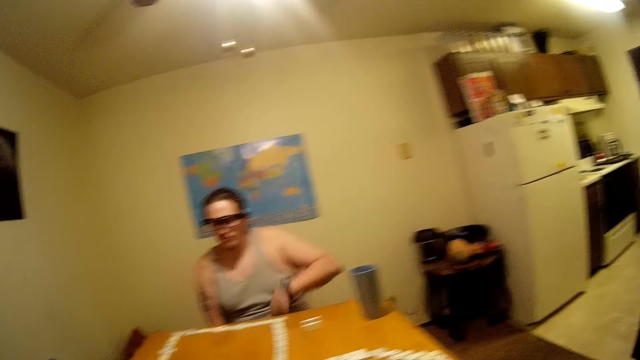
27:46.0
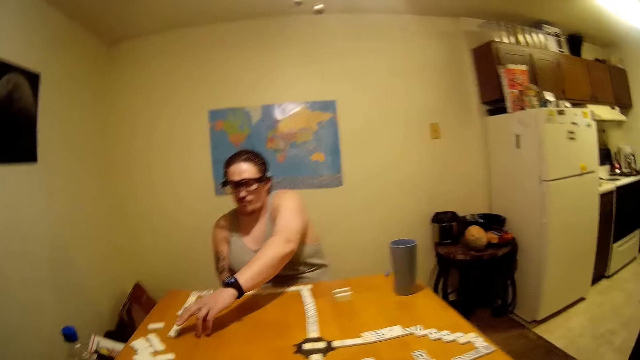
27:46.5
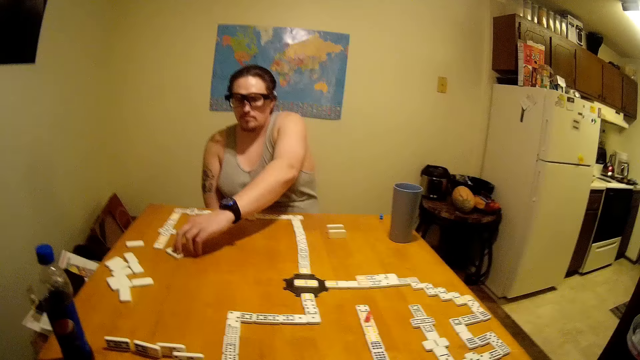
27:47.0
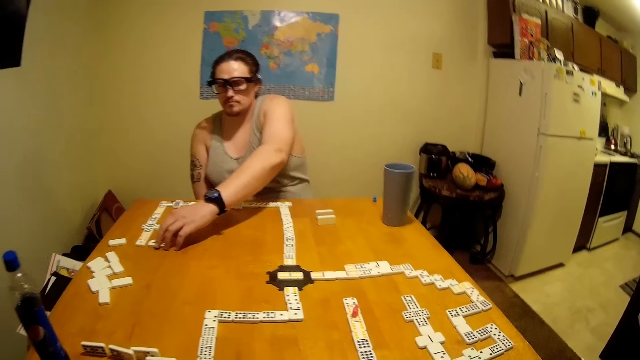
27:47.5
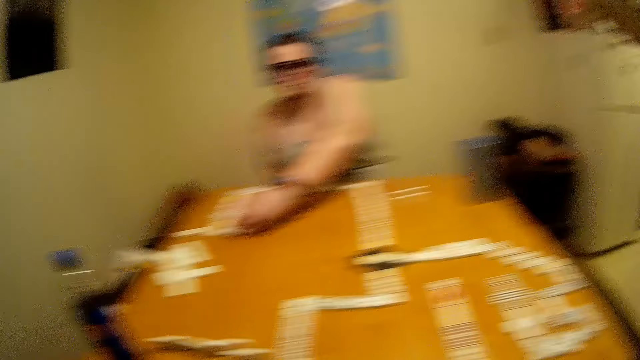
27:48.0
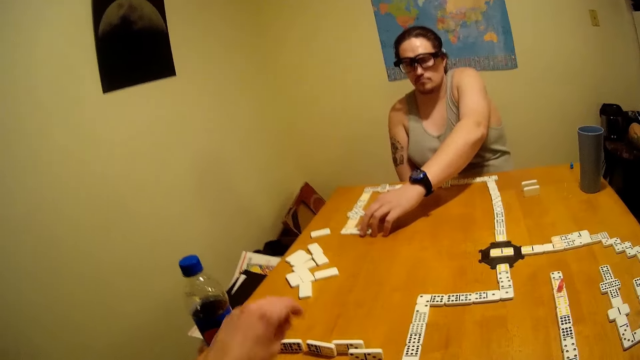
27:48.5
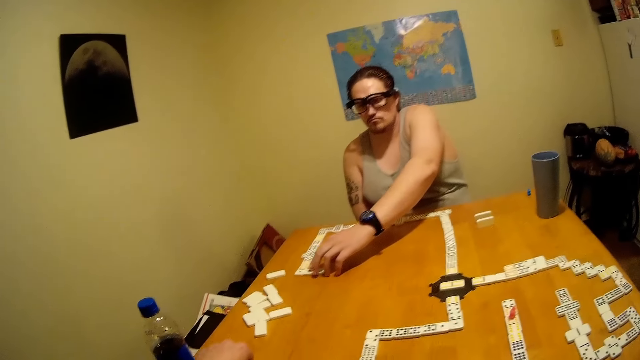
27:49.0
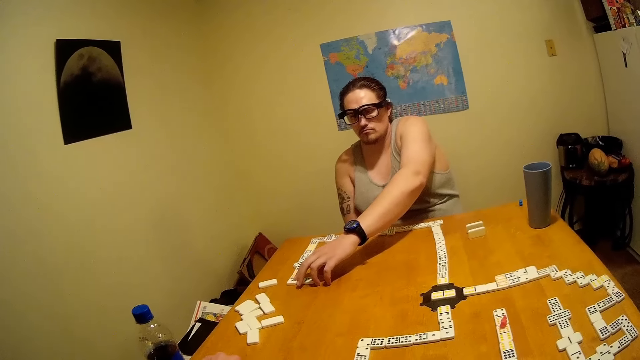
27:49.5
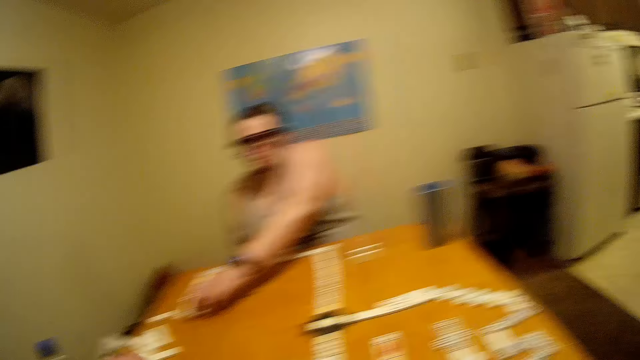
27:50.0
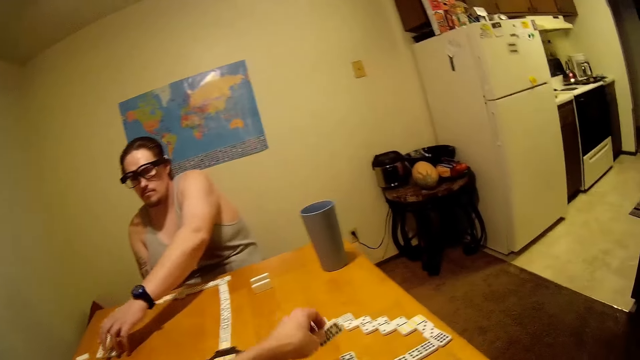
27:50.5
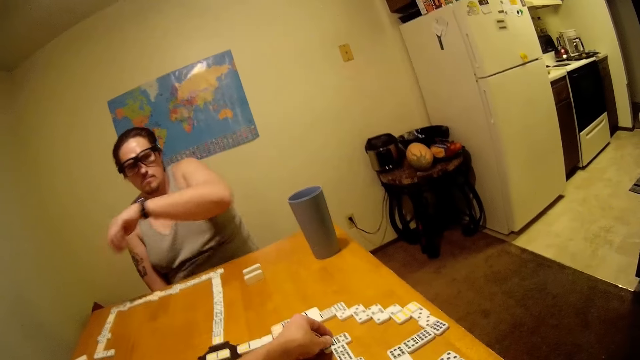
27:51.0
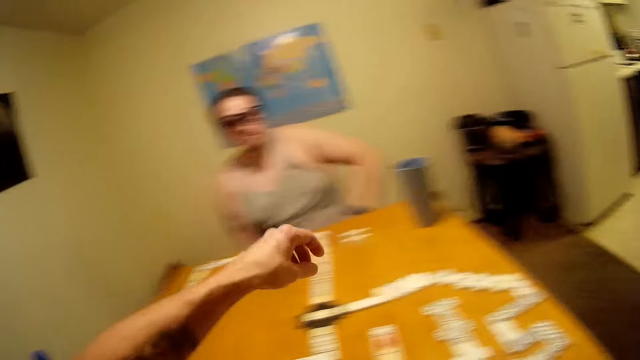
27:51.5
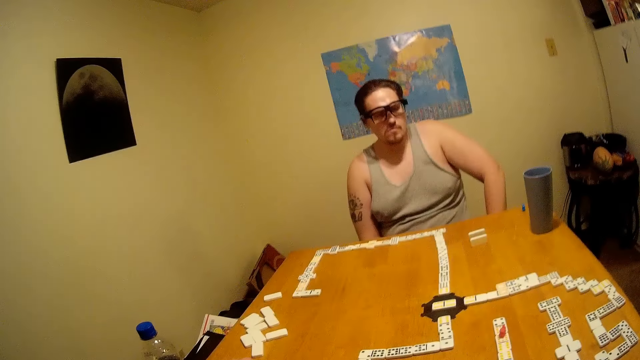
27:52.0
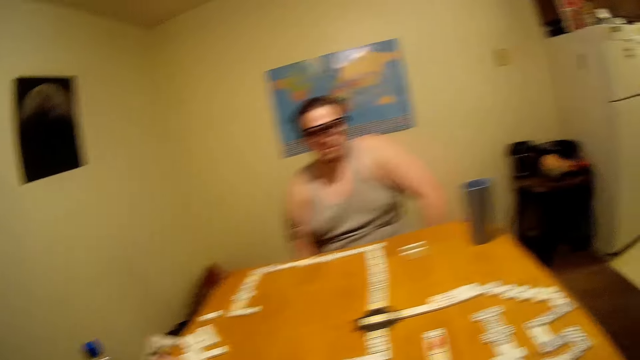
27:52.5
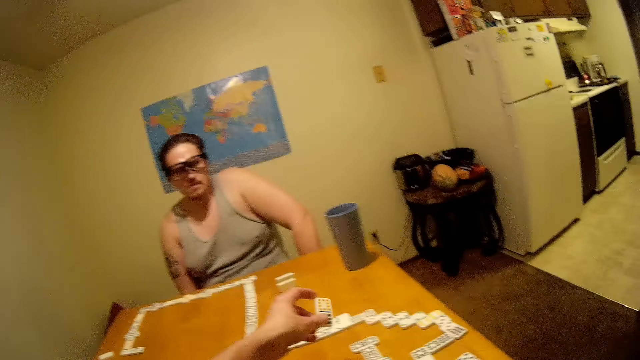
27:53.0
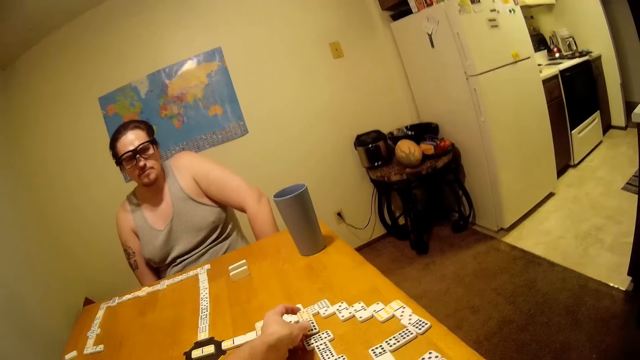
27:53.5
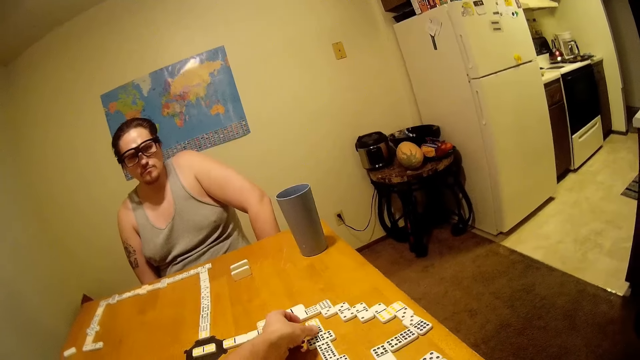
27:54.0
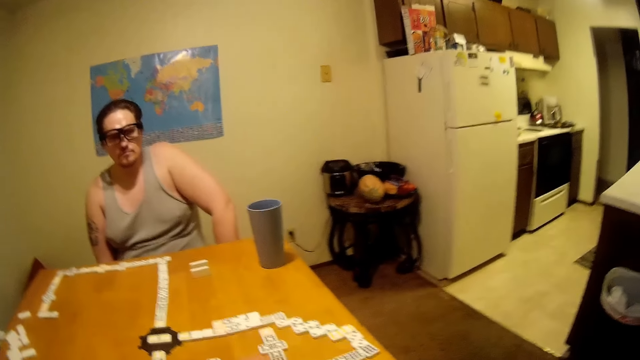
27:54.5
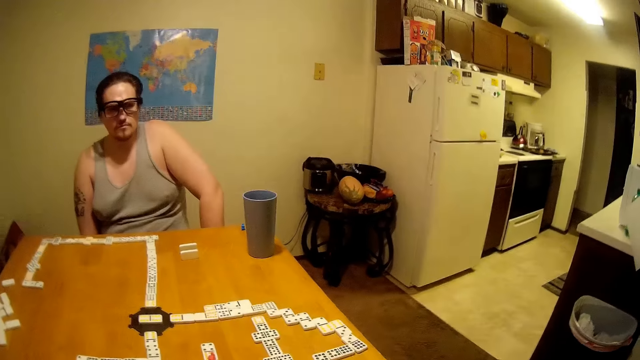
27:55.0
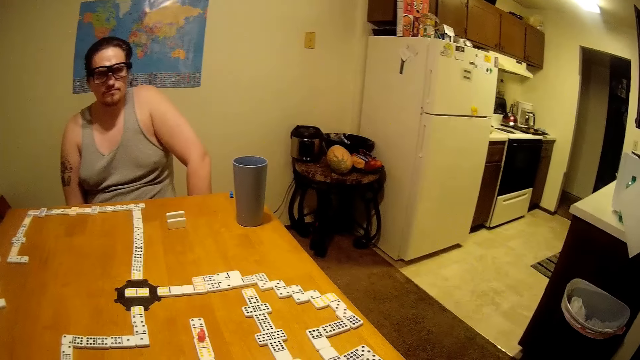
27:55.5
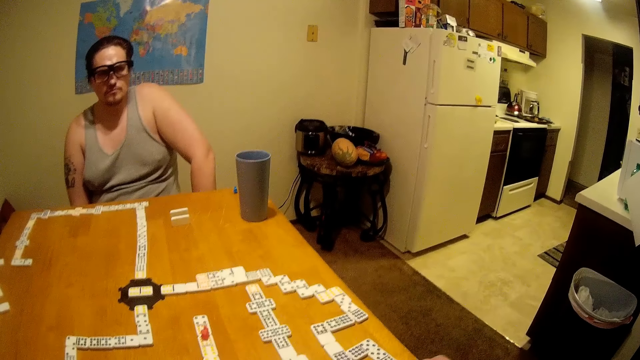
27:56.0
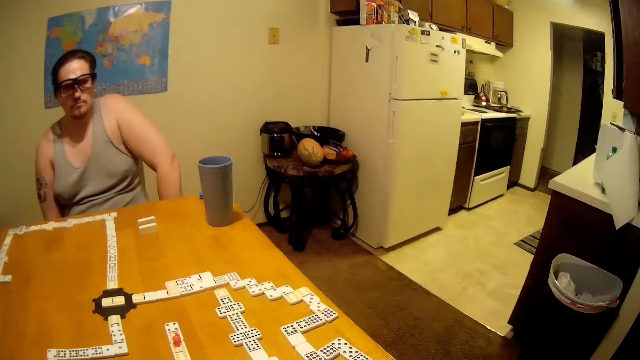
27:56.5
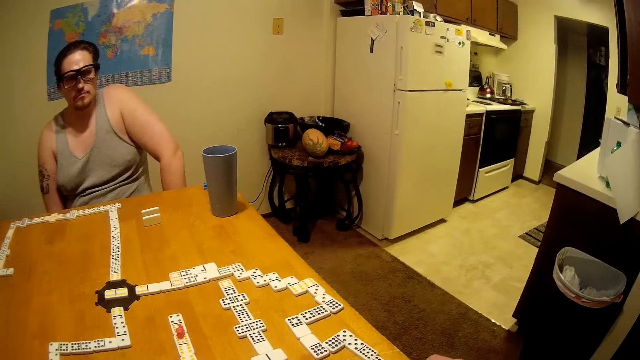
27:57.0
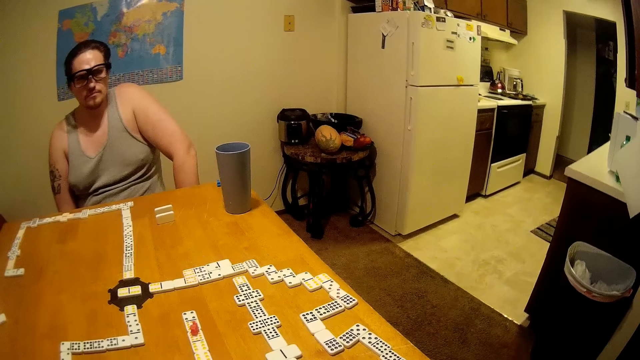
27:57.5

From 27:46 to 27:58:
A person plays the dominoes. A man holds the chess piece on the chess board. The camera wearer talks and plays the dominoes. Another man puts the chess on the chess board near to the left hand of the first man.

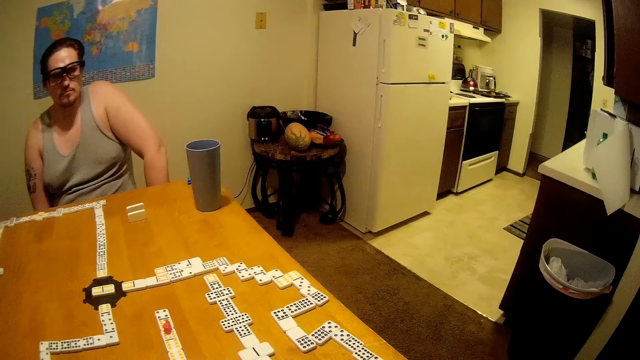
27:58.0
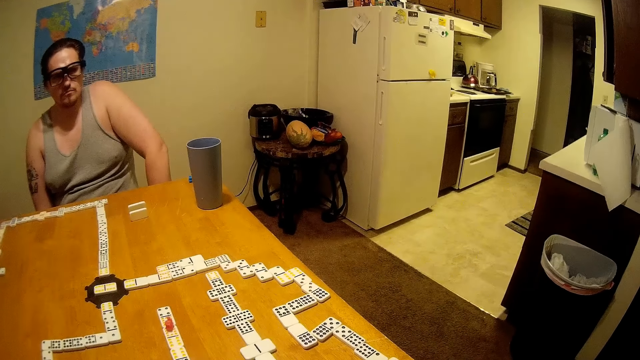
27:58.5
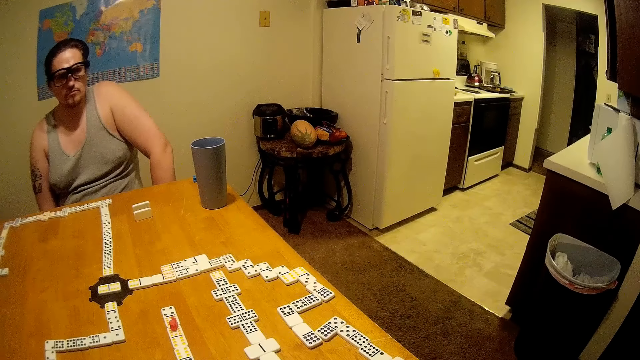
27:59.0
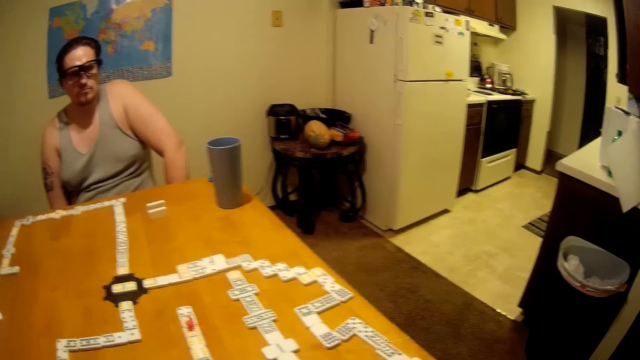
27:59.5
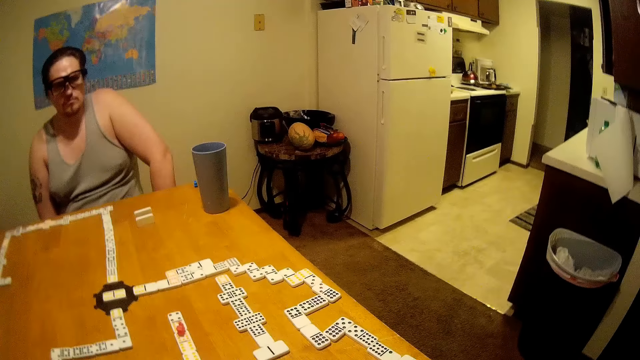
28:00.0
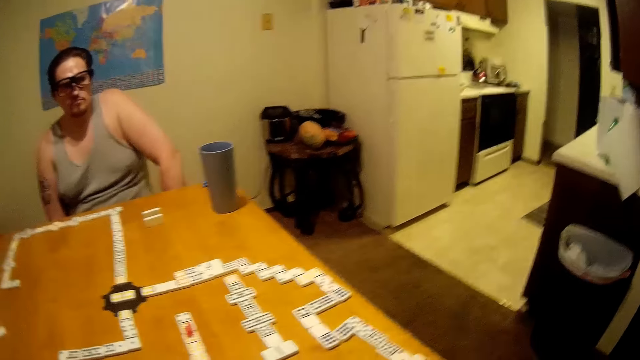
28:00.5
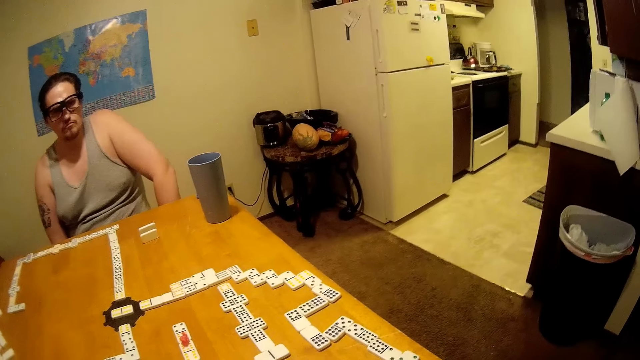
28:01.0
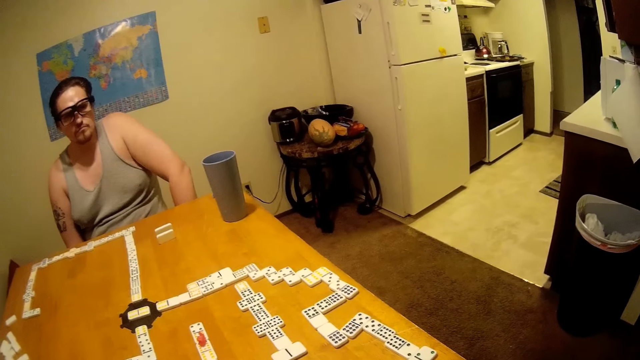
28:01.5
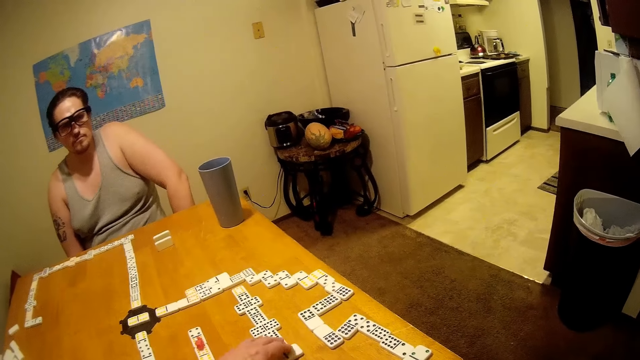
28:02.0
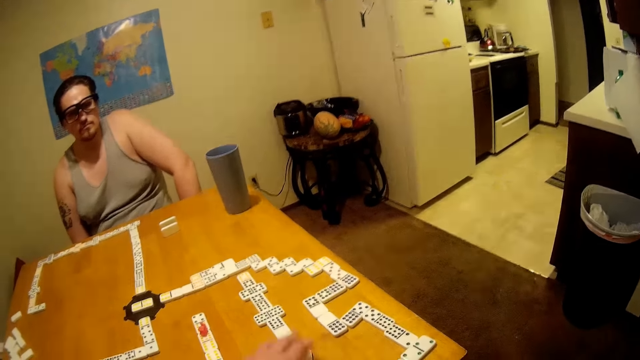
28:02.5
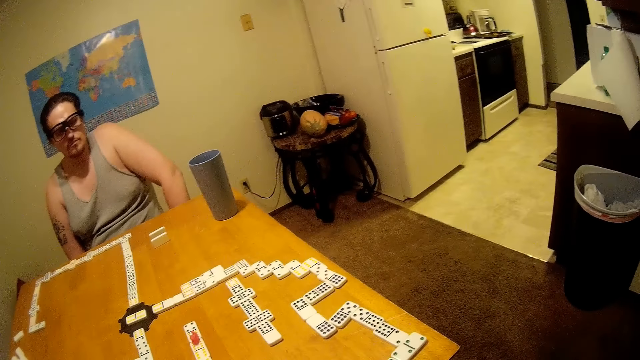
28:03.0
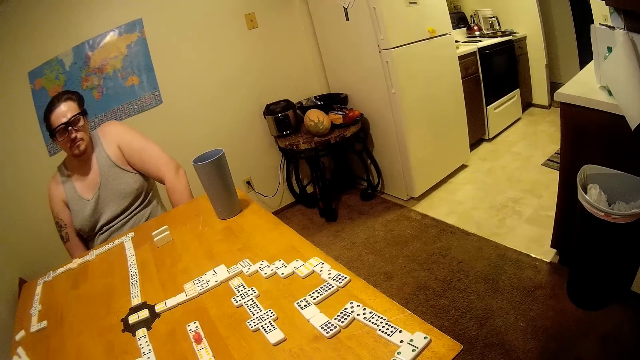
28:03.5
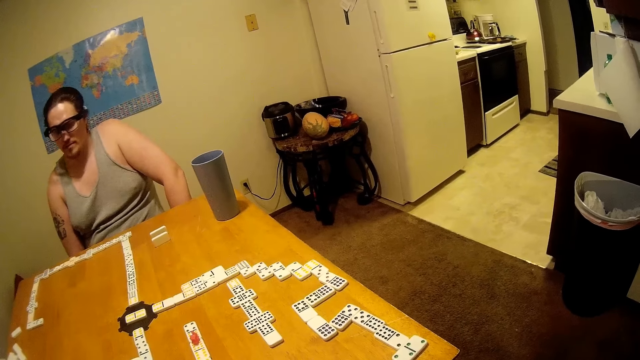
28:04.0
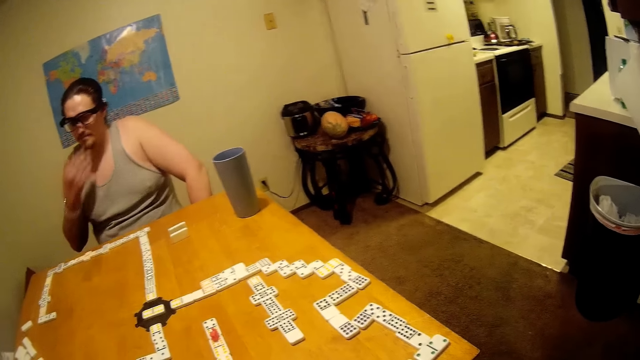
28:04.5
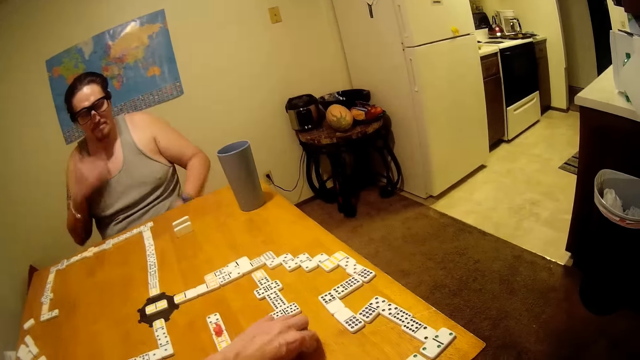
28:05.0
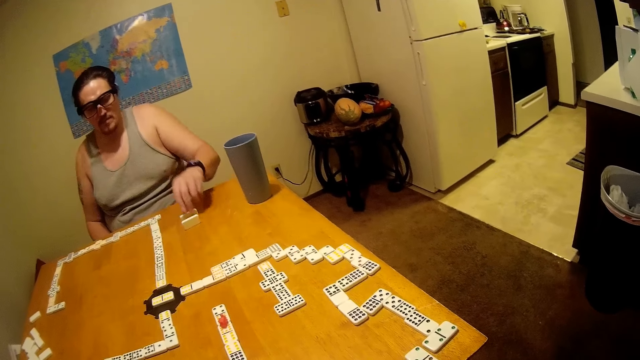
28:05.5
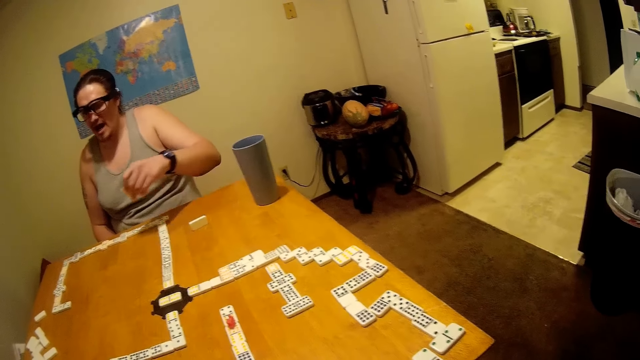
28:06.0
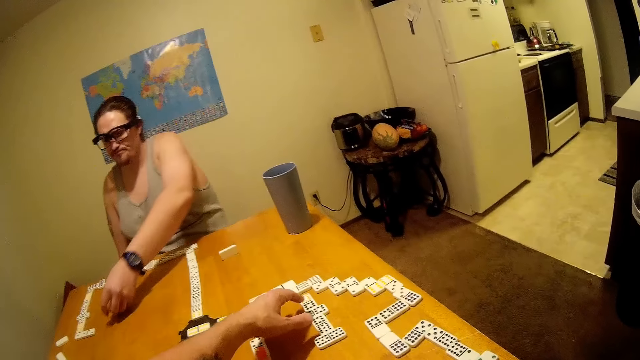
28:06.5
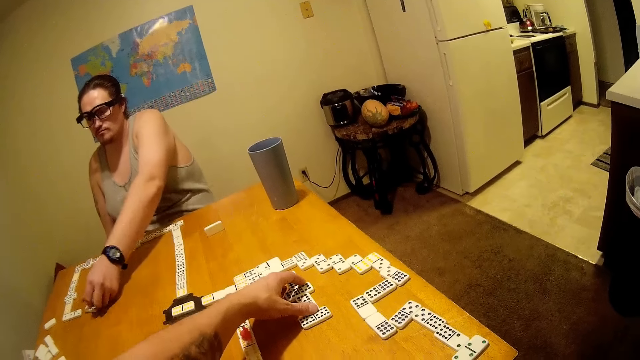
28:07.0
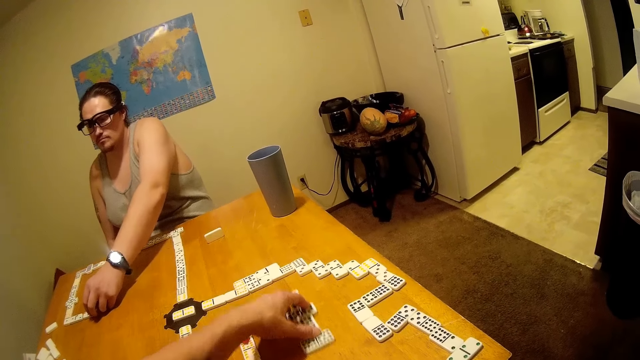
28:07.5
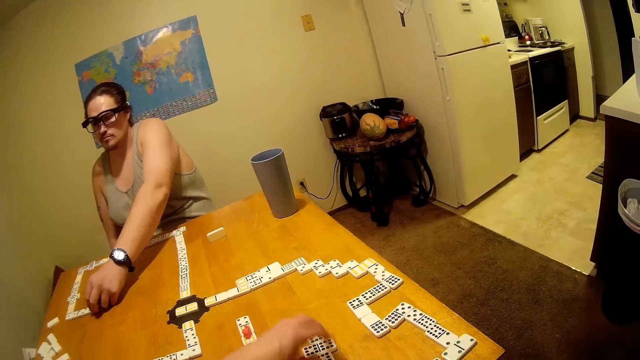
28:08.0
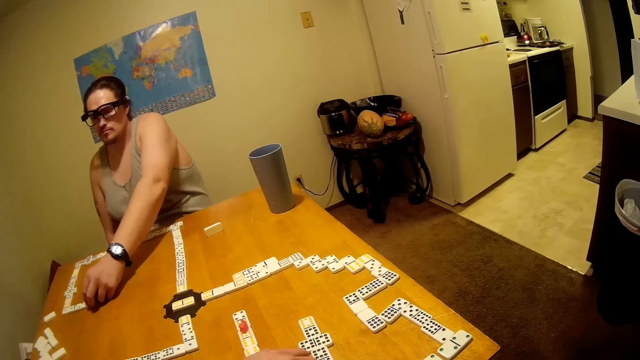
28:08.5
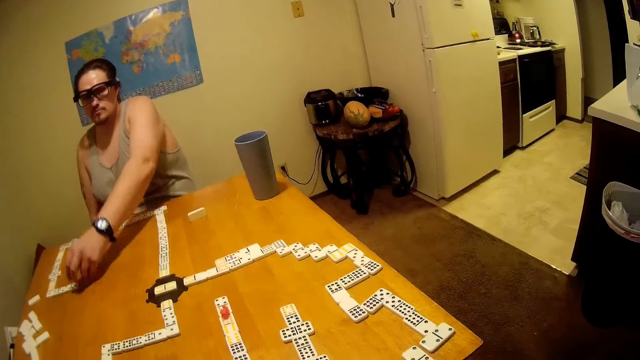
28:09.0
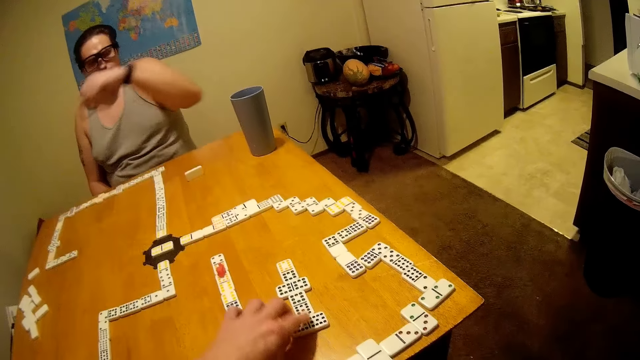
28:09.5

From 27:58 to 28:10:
A man arranges the chess pieces. Another man picks up the chess piece on the chess board. A person plays the dominoes. The other man puts one piece of the chess on the left hand of the first man.
